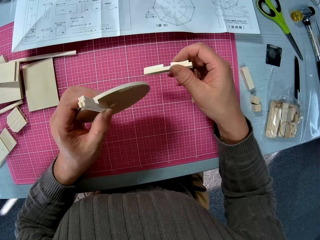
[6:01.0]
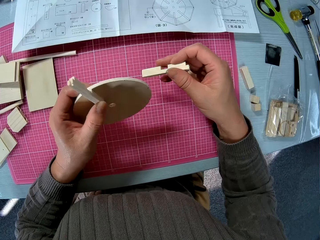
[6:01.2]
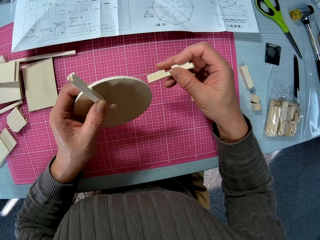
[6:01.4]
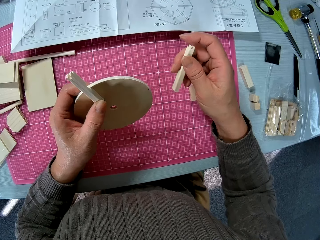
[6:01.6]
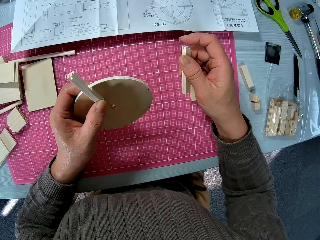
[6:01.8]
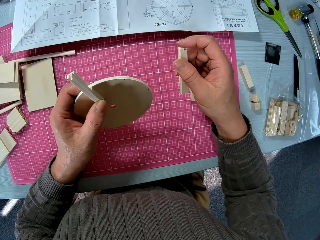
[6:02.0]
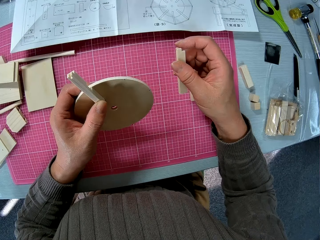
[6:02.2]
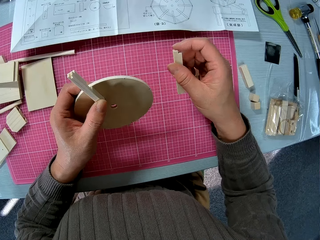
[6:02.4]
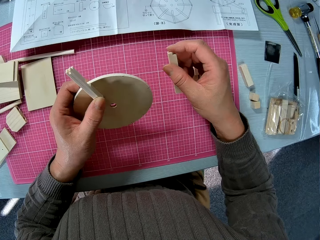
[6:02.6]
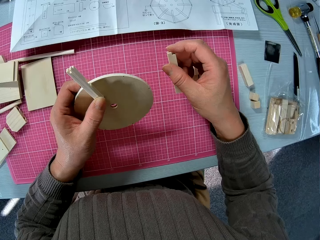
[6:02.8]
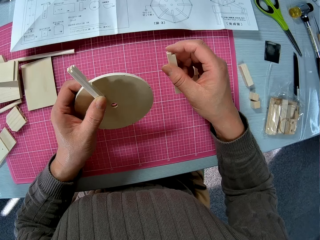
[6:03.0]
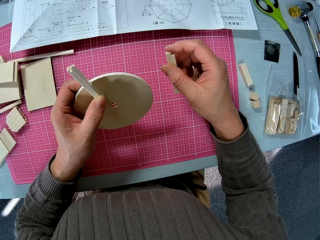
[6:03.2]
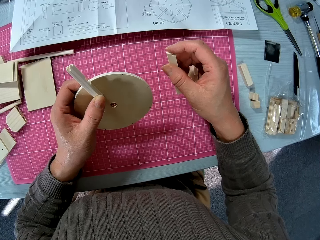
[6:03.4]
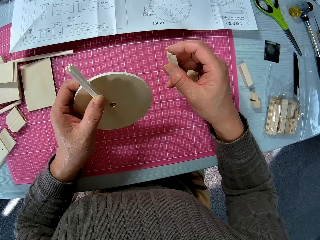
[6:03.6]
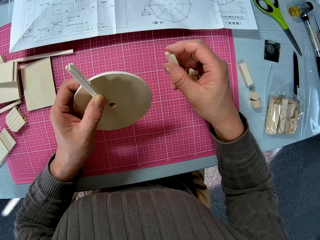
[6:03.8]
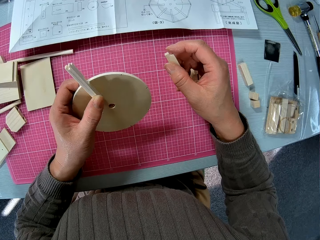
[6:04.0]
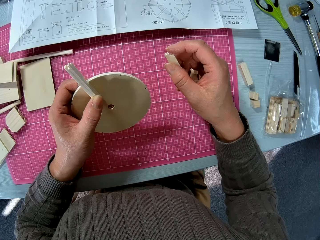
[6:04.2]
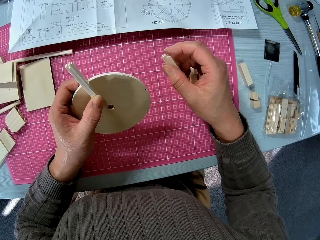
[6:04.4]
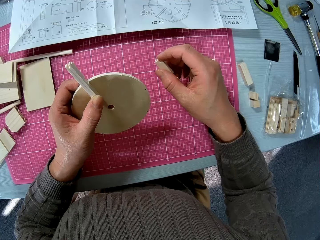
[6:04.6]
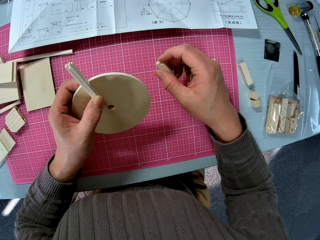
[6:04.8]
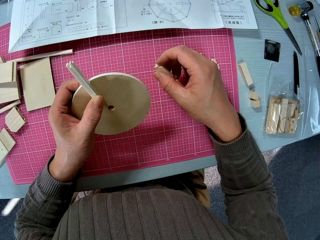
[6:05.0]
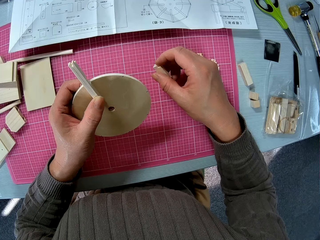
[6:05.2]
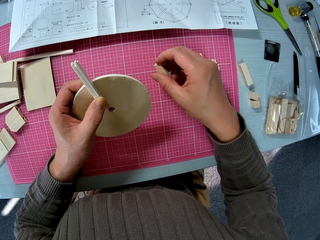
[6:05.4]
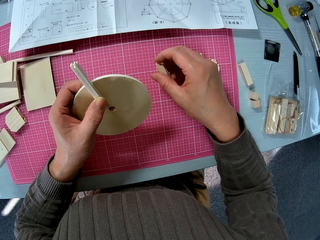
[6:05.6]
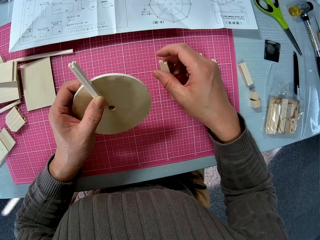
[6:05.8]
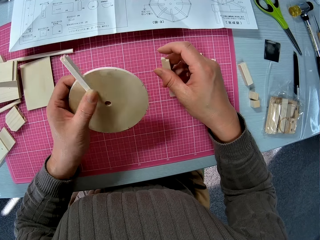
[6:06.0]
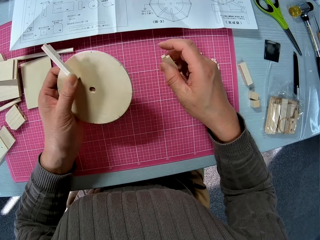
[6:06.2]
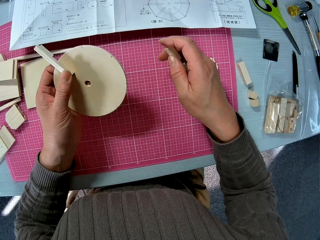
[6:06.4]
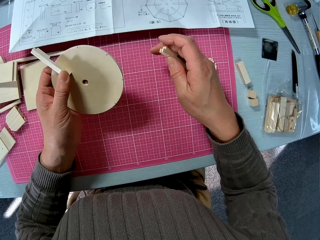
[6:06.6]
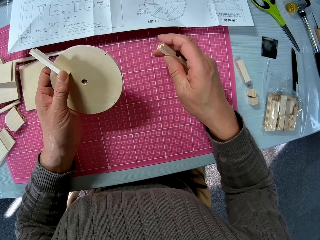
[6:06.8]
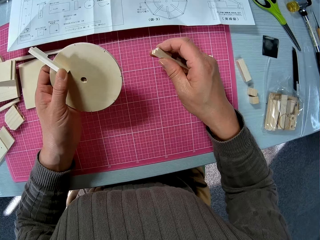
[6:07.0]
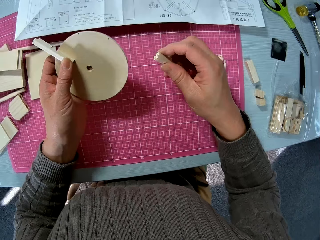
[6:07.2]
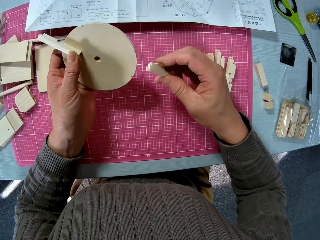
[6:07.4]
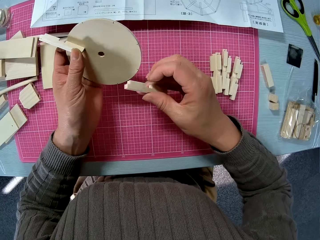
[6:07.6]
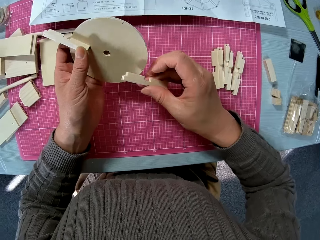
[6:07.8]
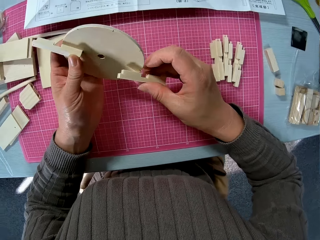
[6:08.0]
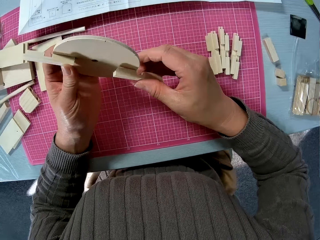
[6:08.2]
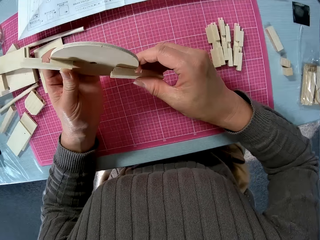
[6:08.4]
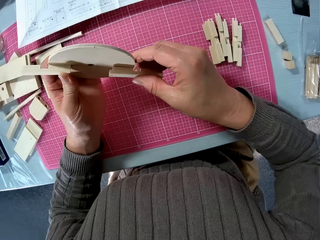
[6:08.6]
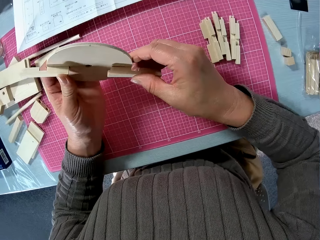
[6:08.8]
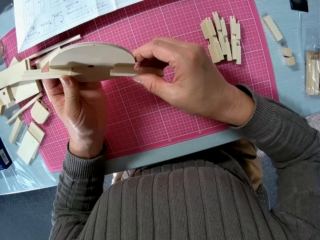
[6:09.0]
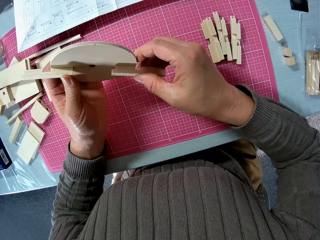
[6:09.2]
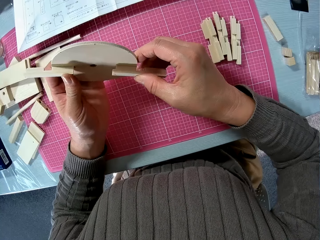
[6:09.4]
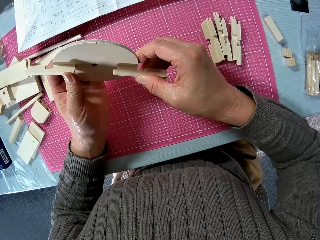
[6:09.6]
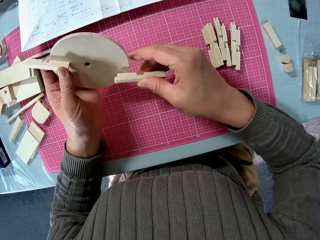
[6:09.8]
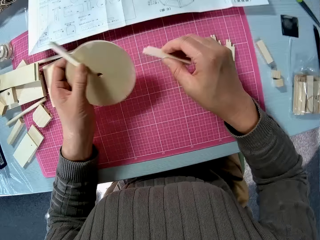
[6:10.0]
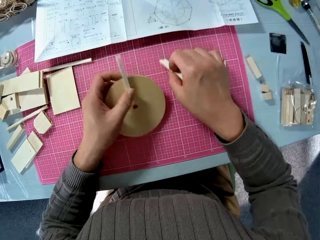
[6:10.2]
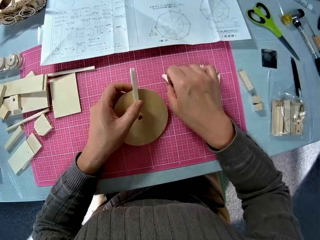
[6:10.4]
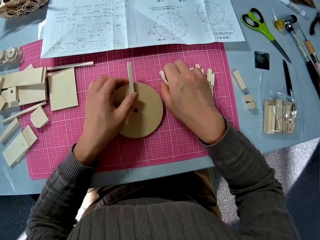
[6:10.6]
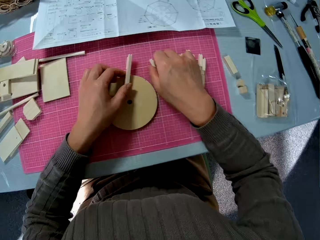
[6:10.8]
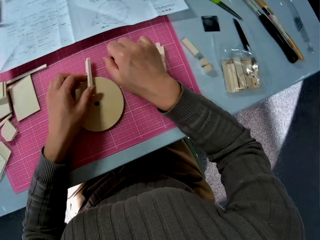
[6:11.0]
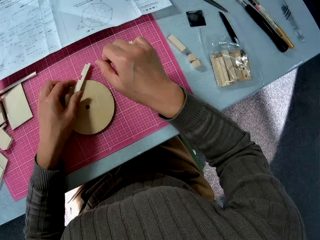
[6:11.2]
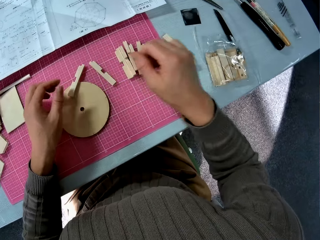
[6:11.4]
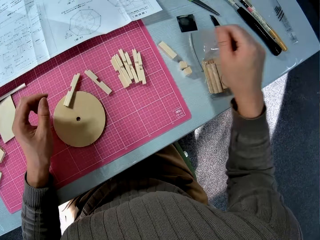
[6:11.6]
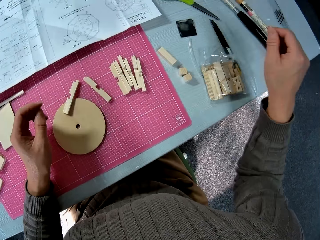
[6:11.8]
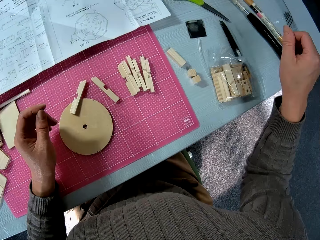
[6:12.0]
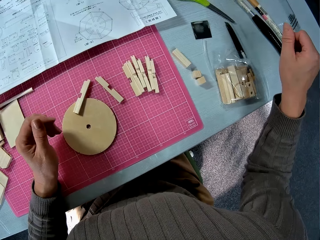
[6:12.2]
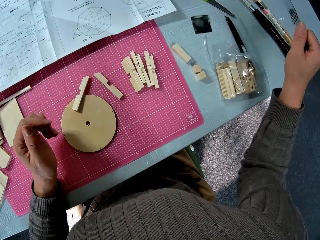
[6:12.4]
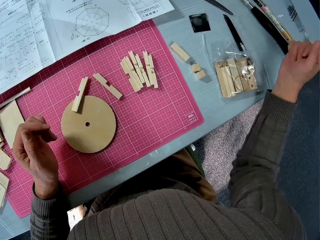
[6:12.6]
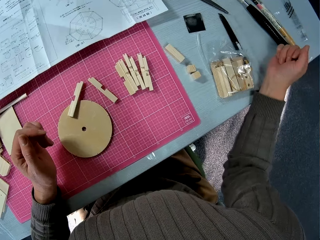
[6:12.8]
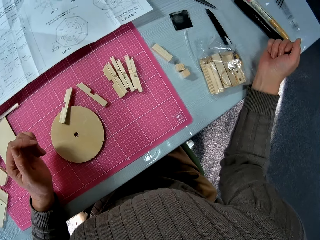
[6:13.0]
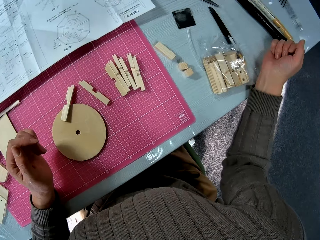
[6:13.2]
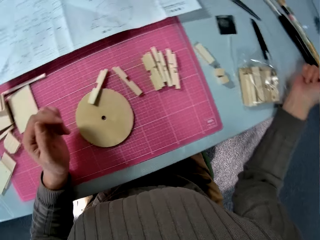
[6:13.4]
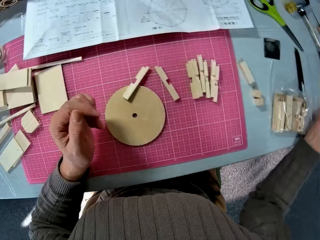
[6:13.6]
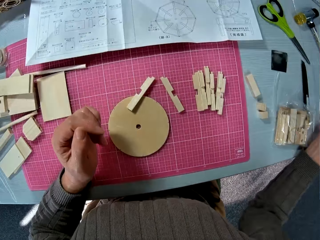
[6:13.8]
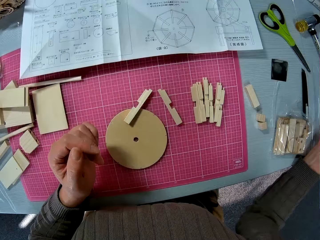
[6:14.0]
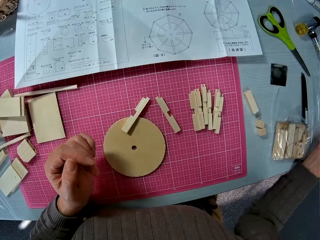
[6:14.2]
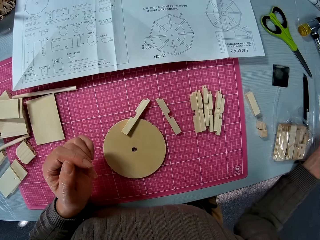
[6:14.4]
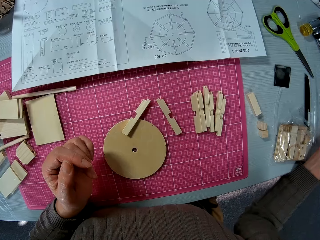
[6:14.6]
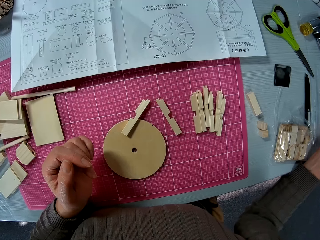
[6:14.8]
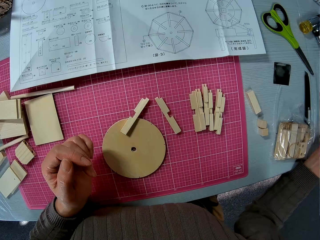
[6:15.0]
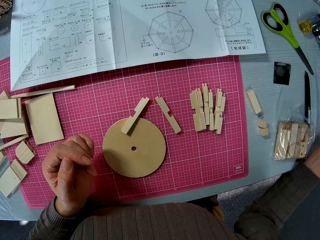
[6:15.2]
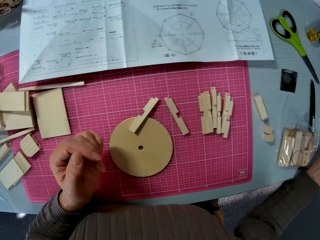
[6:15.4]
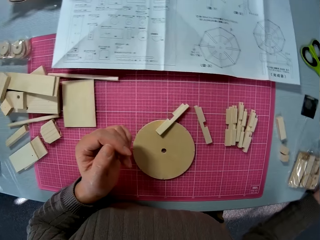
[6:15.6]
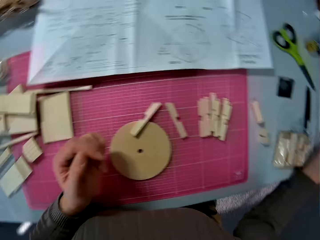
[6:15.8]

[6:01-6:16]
The camera wearer stares at the wooden model pieces on his hand. He fits the wooden model piece. He puts the wooden model pieces on the table. He stares around.

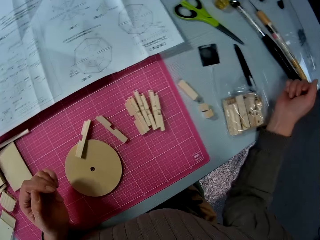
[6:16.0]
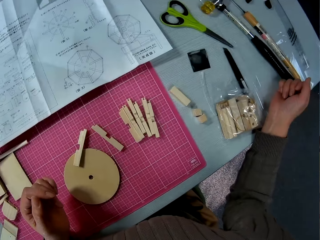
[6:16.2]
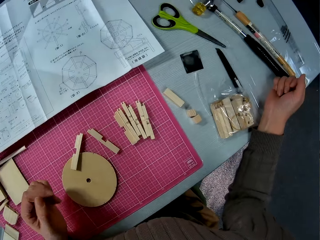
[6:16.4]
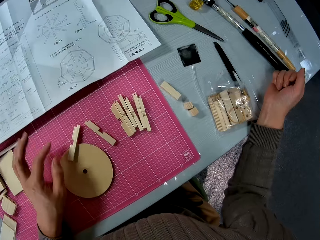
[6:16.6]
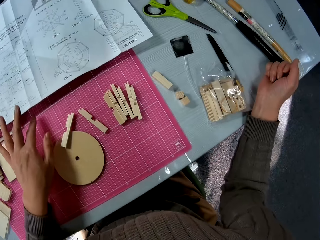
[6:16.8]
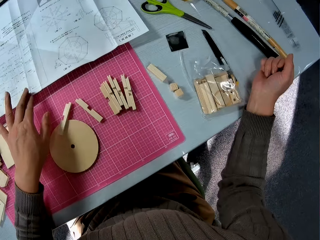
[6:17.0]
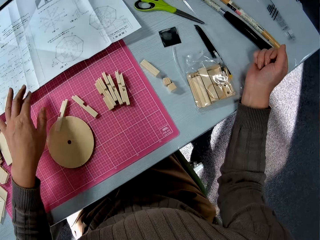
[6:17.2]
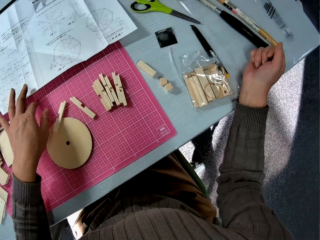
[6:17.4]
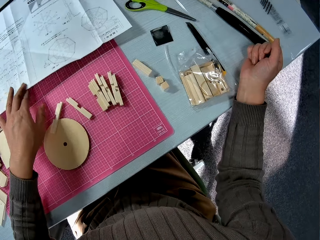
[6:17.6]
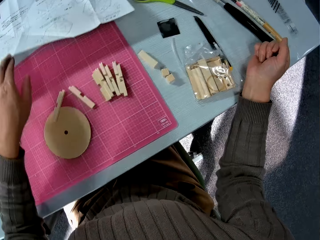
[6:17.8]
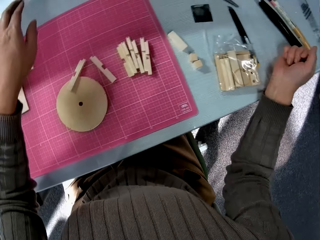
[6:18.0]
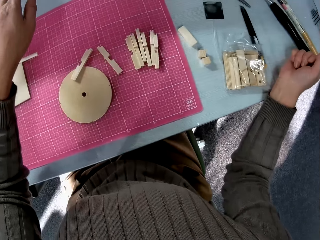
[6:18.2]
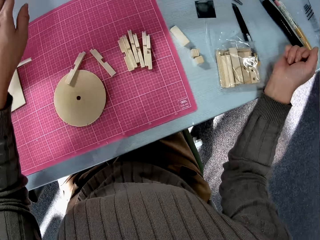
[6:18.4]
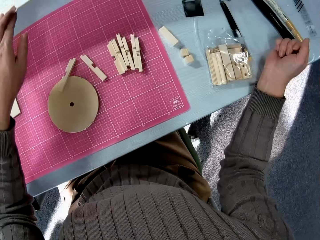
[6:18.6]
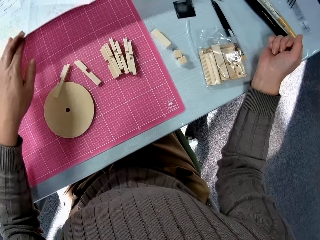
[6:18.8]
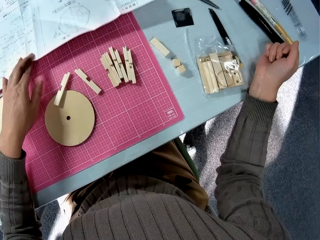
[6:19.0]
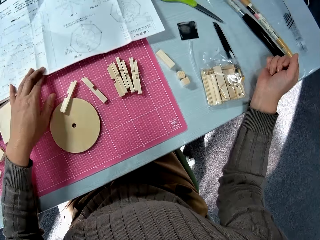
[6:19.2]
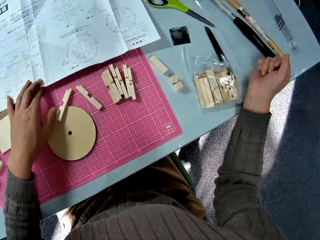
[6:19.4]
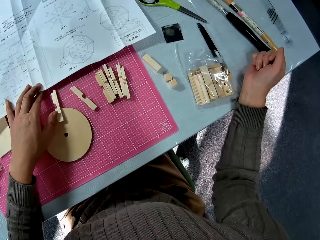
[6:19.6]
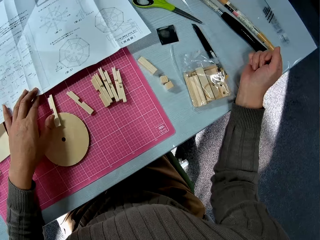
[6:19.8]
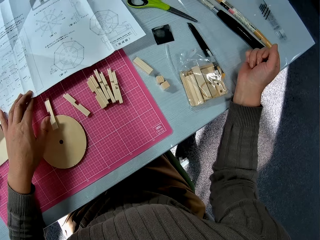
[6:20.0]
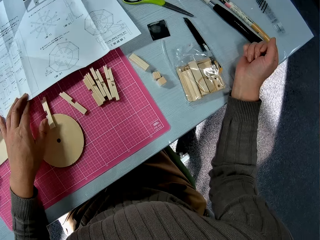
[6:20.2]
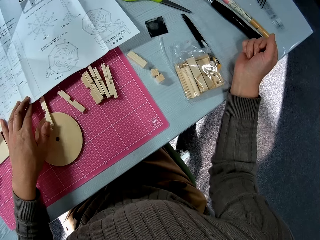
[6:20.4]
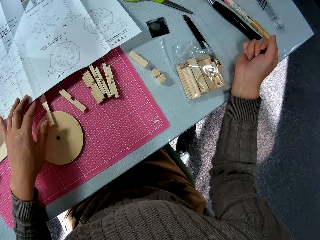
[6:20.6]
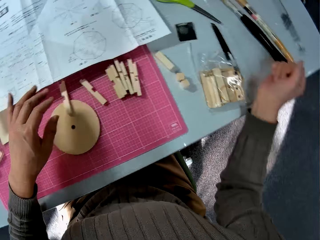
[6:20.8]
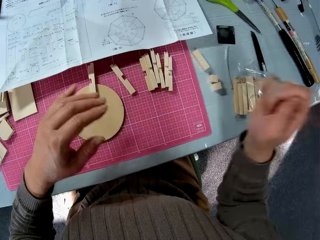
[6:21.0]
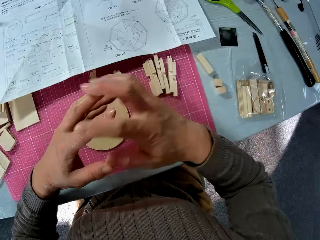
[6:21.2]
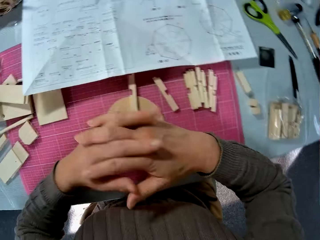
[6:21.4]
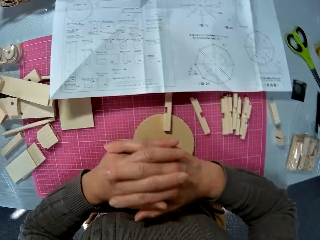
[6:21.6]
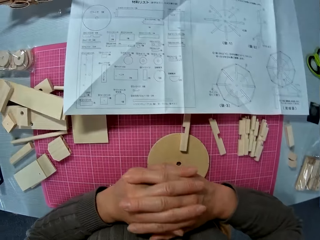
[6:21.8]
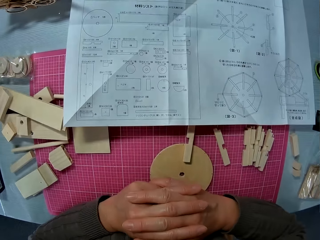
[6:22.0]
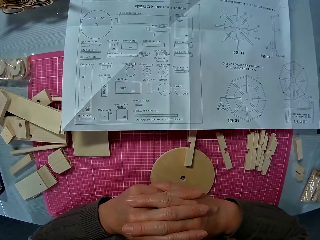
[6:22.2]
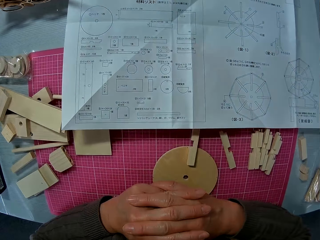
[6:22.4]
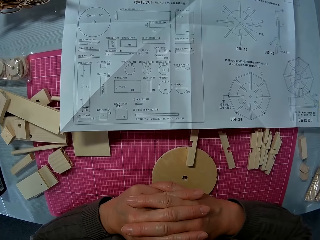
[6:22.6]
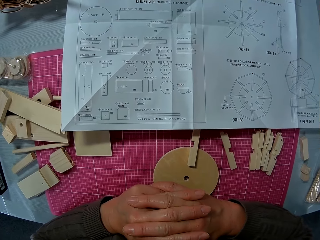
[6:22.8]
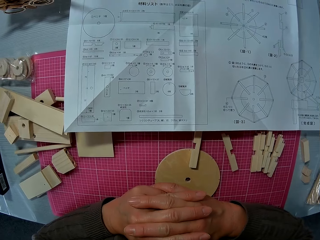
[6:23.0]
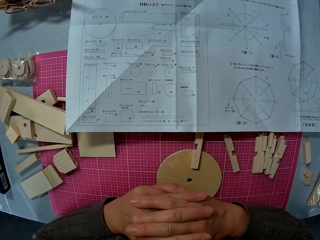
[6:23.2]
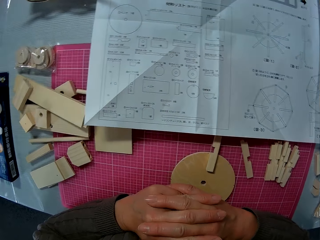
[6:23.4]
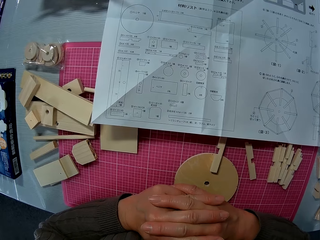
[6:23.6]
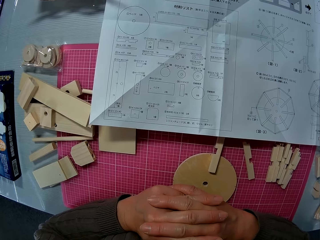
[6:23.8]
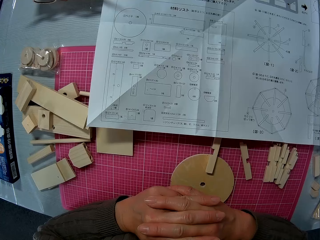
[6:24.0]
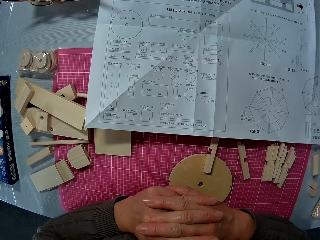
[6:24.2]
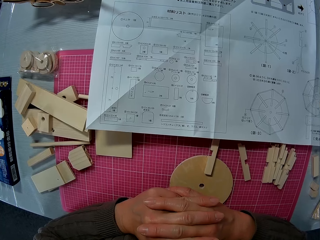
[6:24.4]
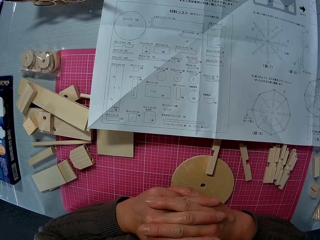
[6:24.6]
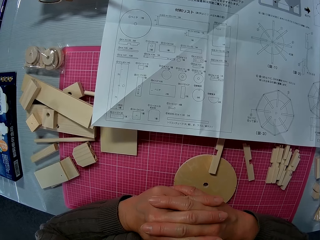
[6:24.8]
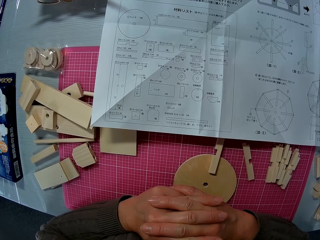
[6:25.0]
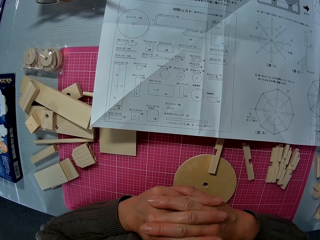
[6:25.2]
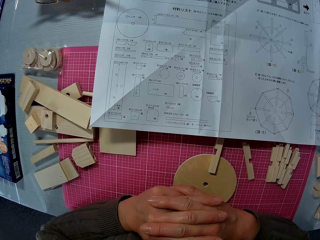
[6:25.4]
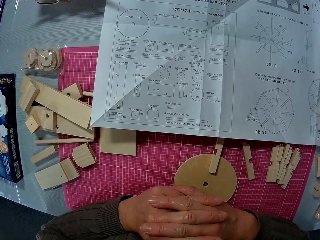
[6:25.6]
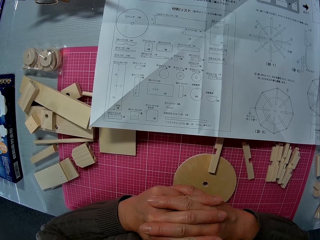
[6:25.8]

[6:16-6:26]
The camera wearer lifts the wooden model manual on the table. They put the wooden model manual down. They read the wooden model manual.
